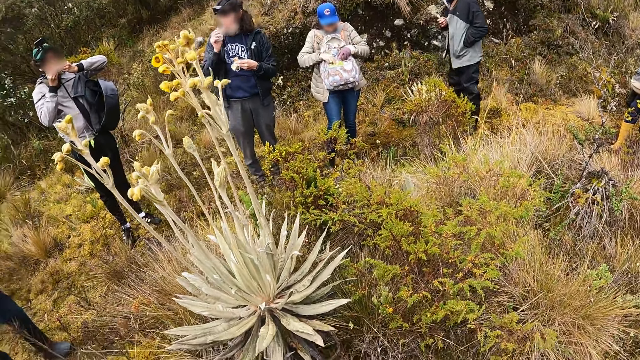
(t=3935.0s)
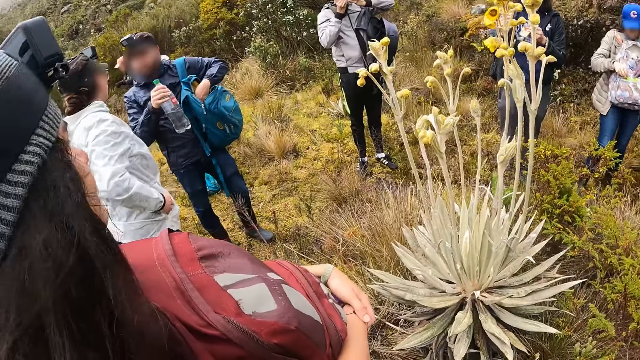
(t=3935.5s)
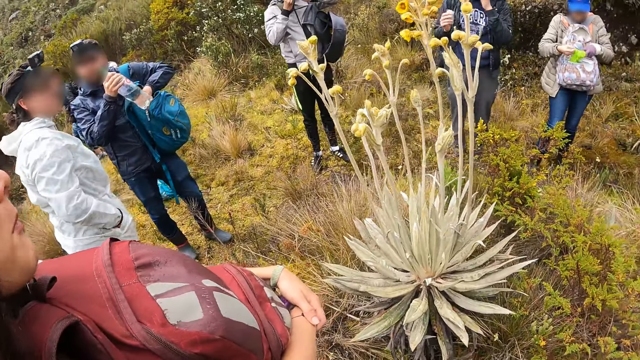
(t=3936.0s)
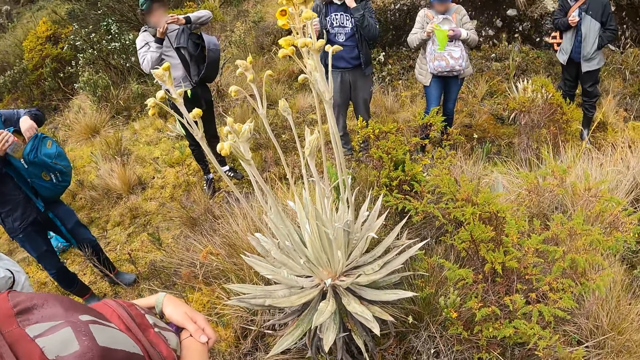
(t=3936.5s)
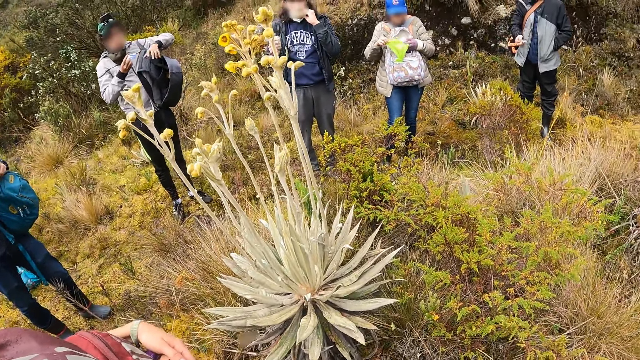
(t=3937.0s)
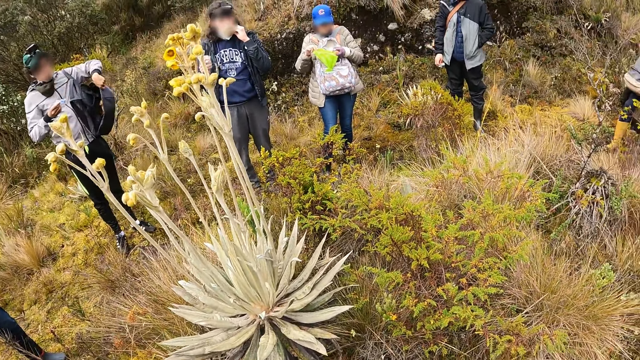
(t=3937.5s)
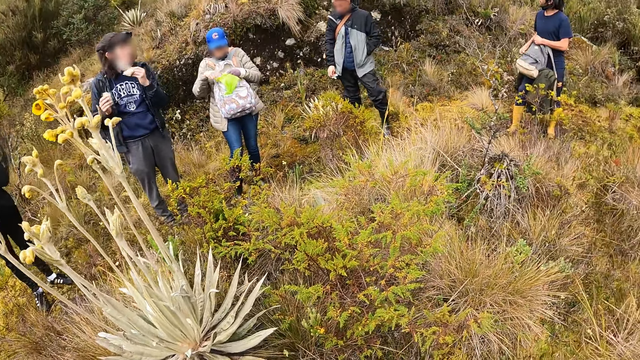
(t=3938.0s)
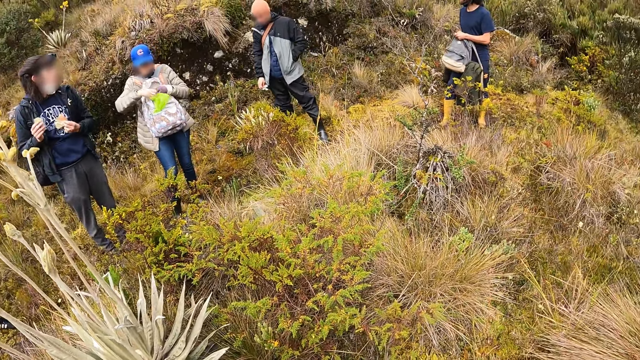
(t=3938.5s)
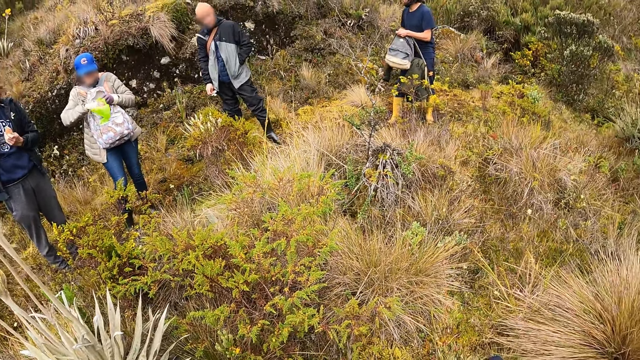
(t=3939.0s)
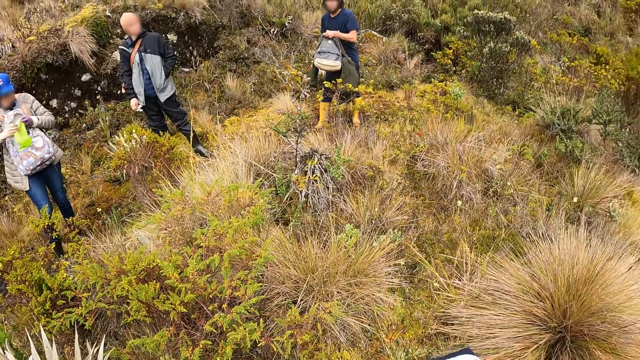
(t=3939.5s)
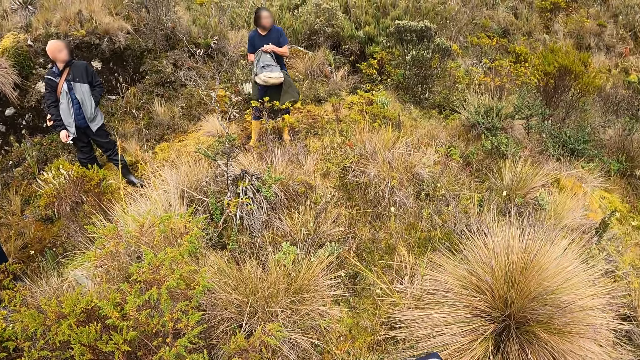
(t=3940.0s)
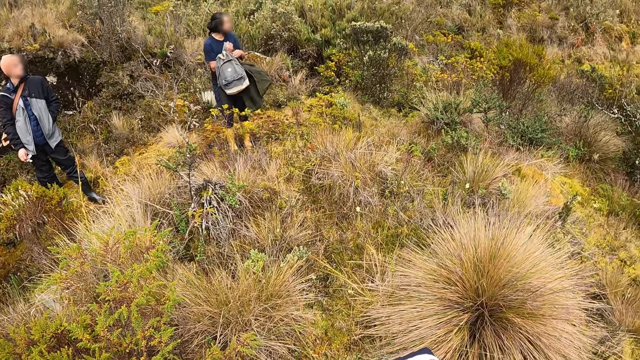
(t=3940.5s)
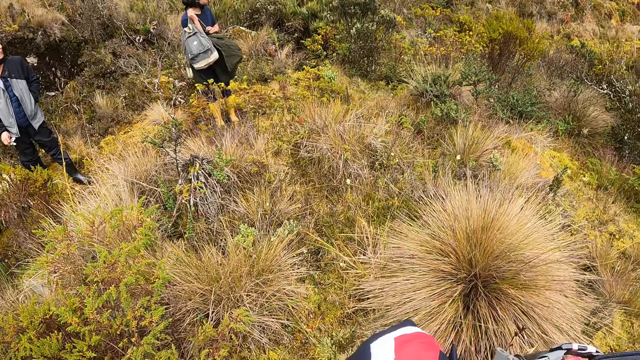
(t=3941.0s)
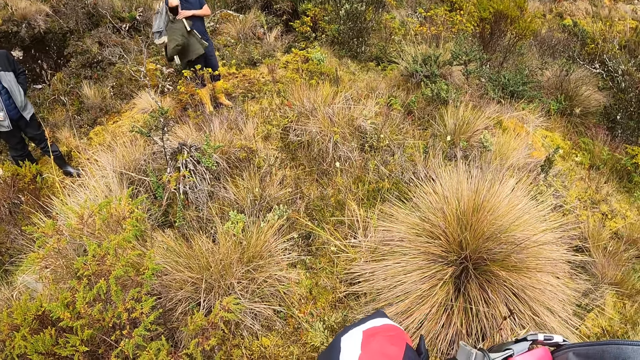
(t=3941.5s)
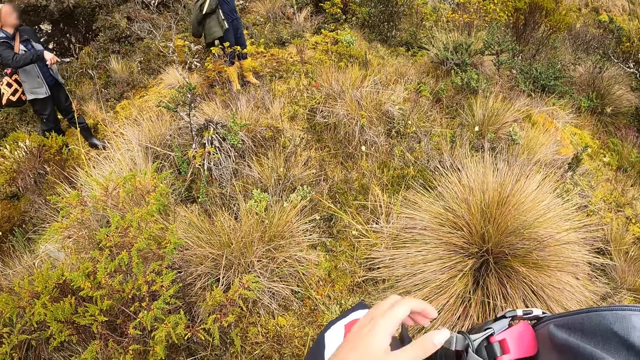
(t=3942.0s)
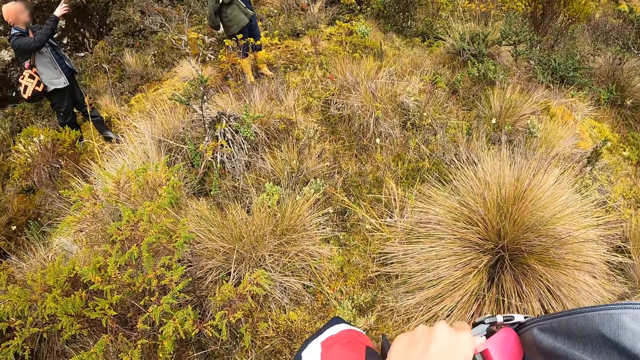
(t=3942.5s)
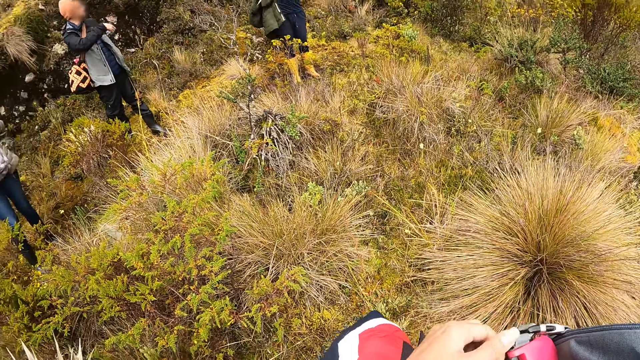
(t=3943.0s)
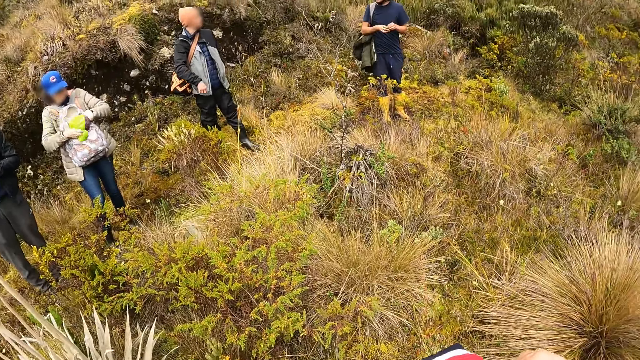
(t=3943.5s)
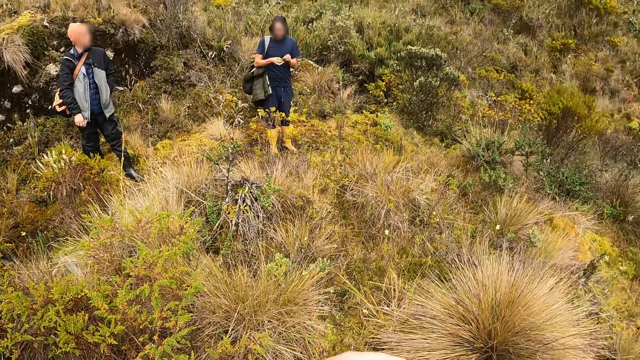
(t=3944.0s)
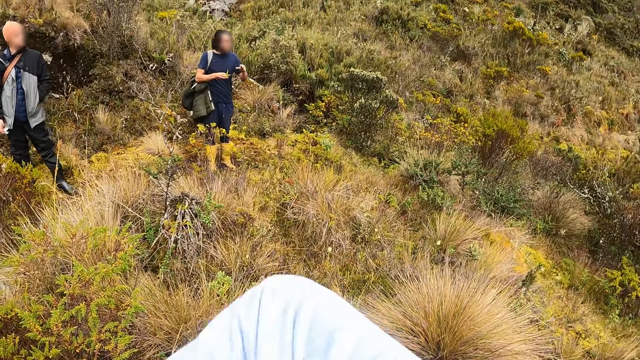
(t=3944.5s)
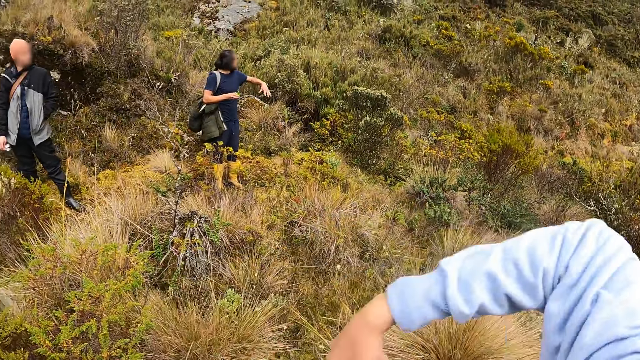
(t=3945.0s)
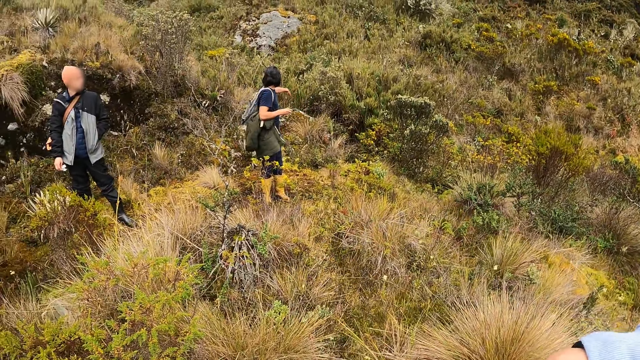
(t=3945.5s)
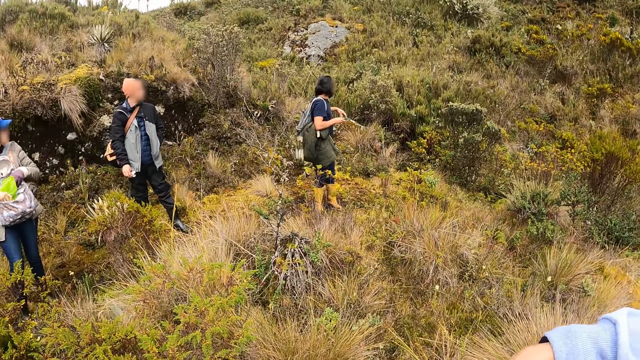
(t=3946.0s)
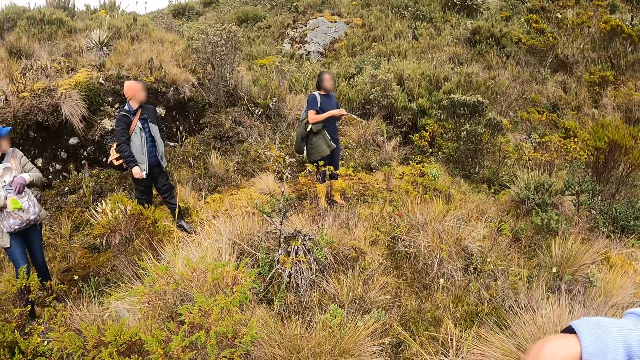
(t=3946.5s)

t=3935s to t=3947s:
A woman picks a face towel from her bag with her right hand. The man puts the water bottle inside his bag with his right hand. Another man holds his bag with his left hand. The camera wearer looks around. He touches the bag and moves his elbow.

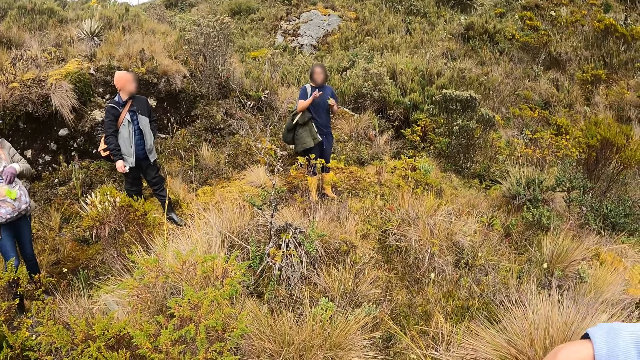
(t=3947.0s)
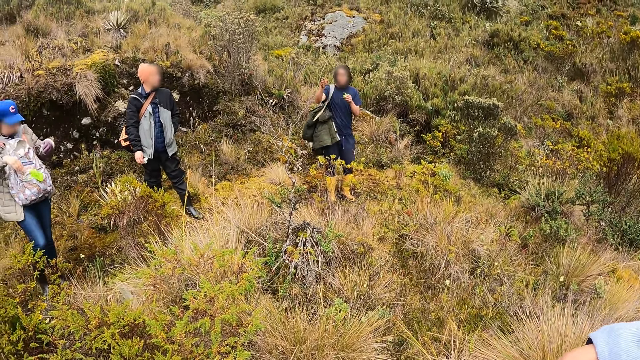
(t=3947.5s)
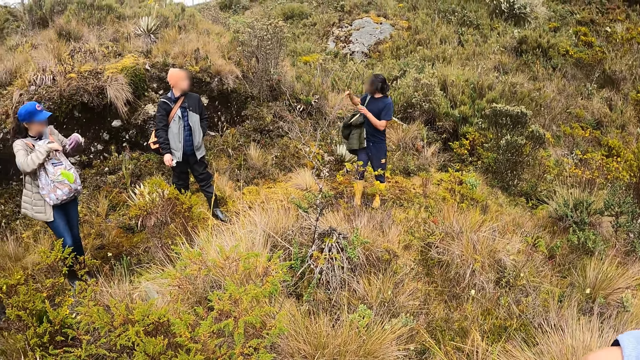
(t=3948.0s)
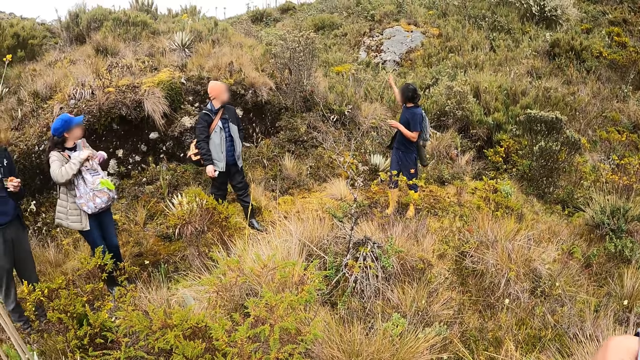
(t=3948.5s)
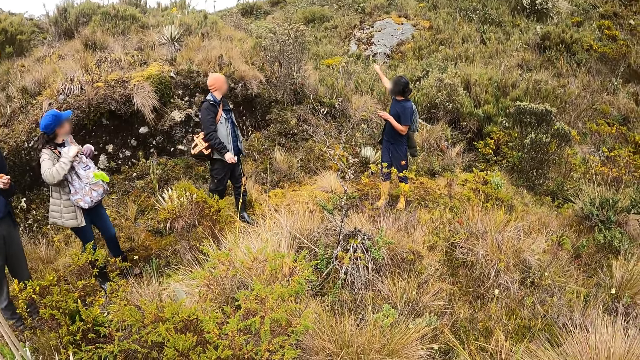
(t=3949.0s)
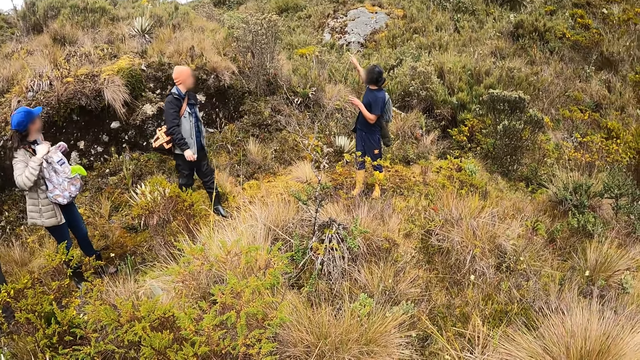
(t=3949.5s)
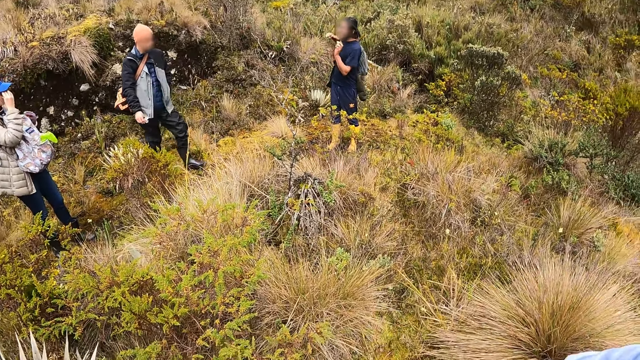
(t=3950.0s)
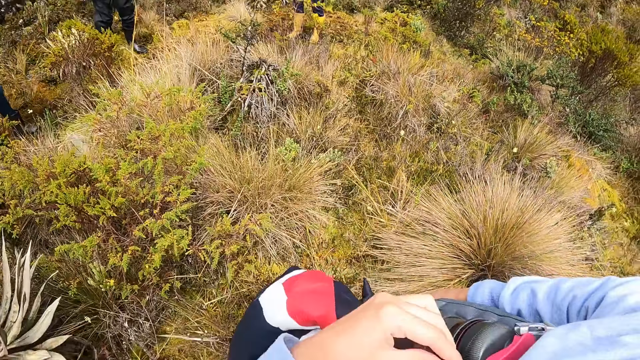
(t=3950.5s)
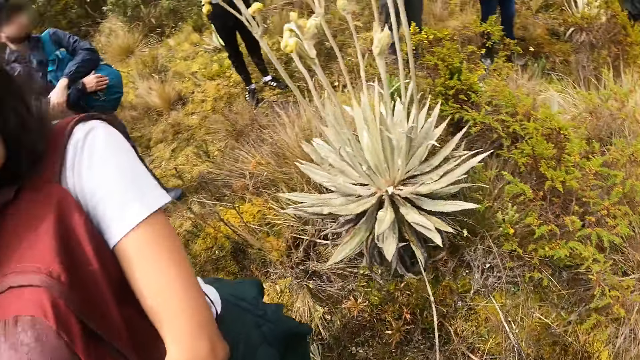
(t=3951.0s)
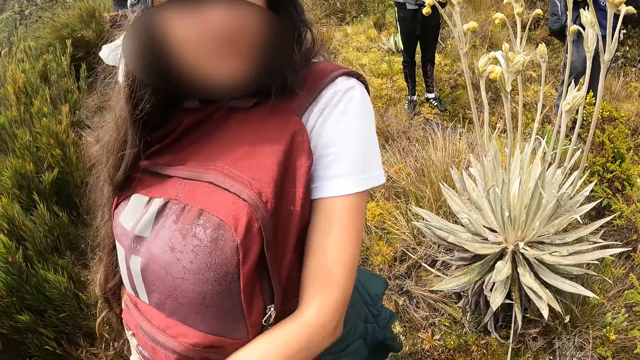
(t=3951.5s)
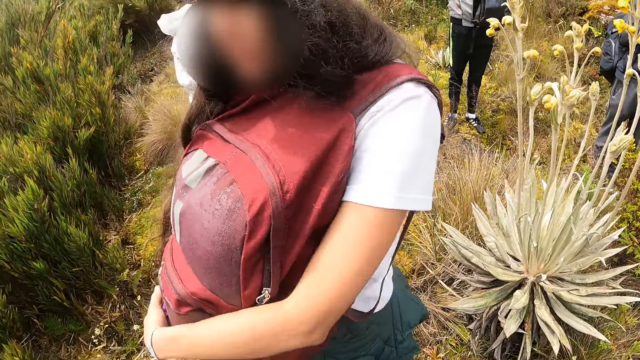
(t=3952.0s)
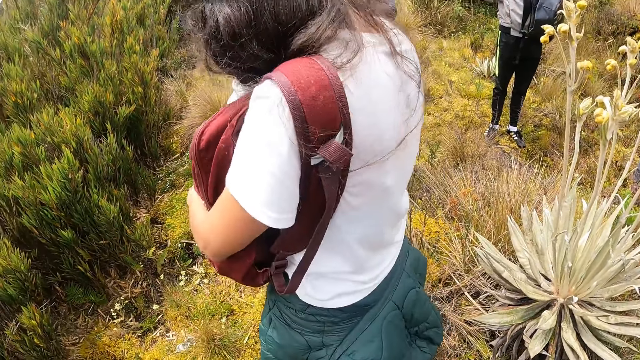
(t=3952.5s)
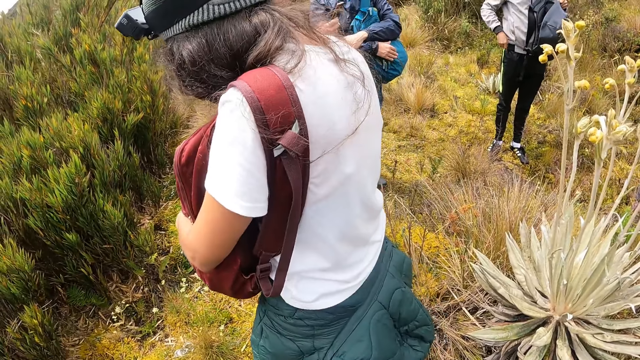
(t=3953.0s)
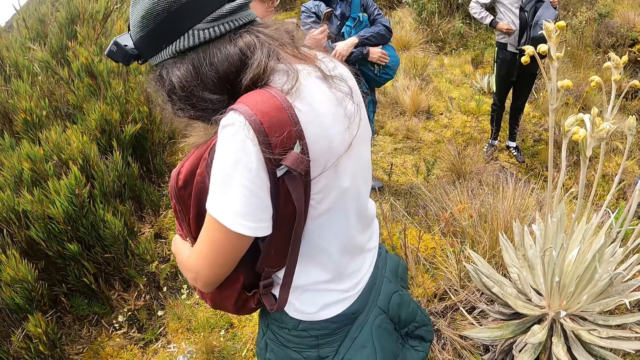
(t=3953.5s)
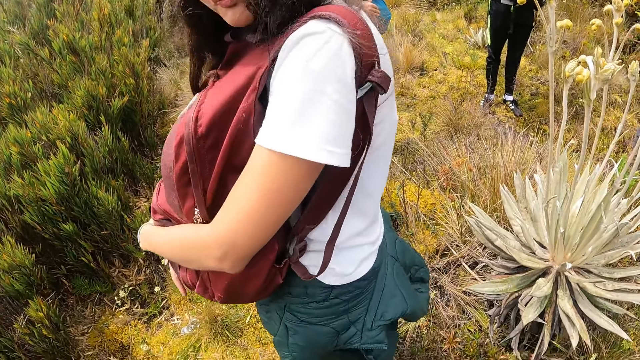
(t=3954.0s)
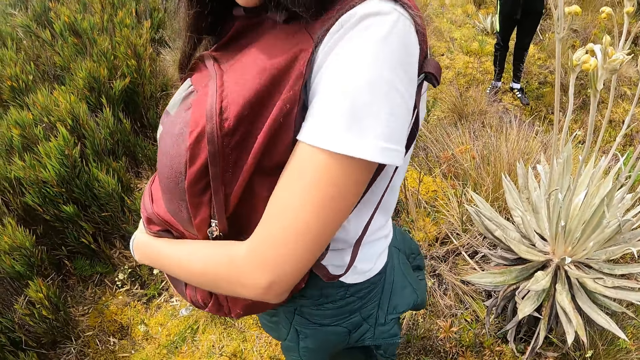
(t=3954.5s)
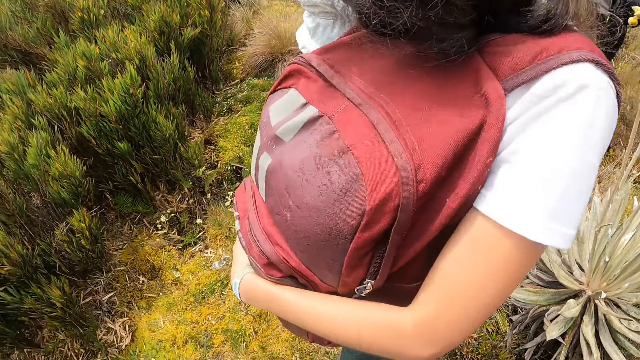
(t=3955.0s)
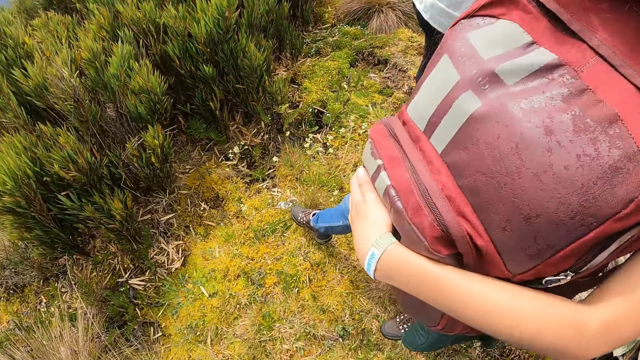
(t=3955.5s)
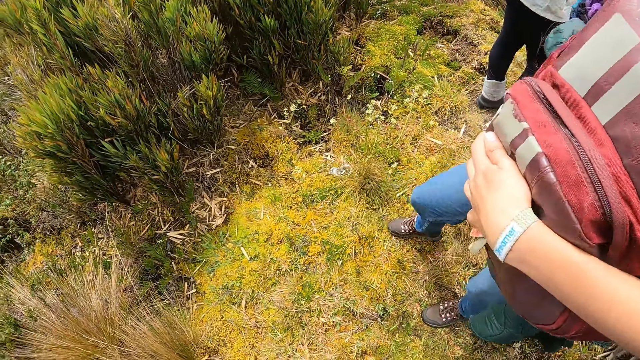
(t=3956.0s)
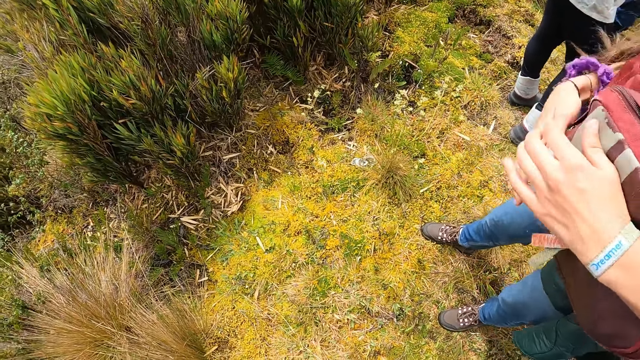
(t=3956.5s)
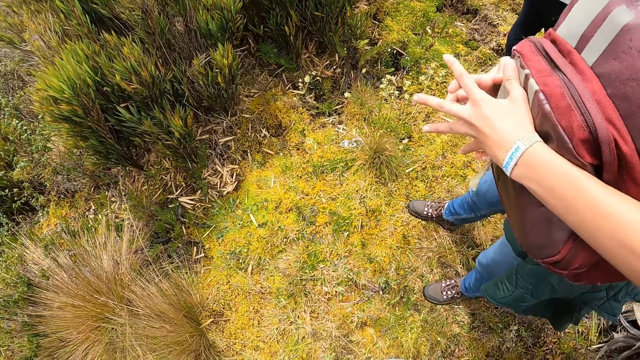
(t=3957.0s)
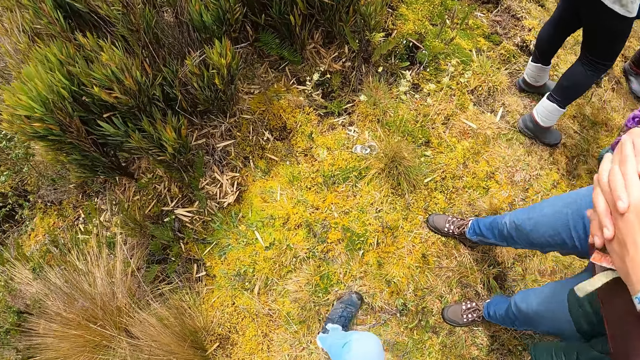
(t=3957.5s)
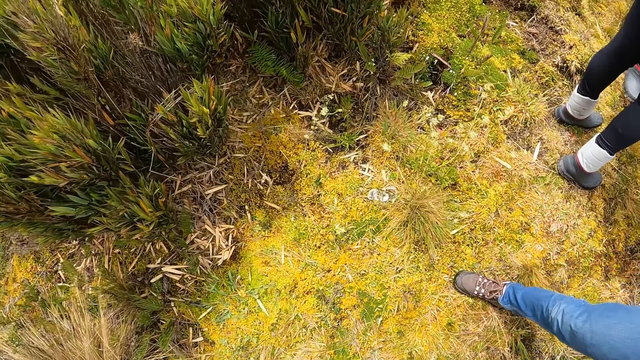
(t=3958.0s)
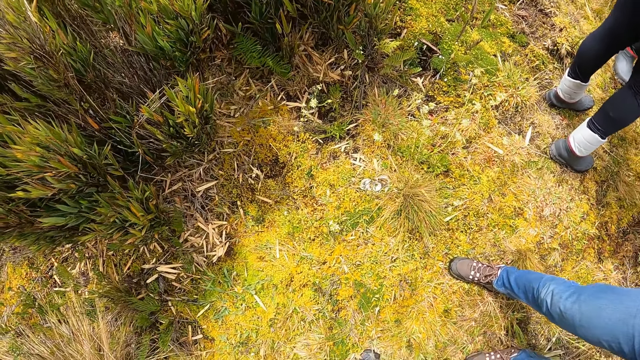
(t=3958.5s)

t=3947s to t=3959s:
The woman puts the face towel in her bag with her right hand and zips her bag with her right hand. The camera wearer touches the bag. A person looks around. The camera wearer moves his leg.
